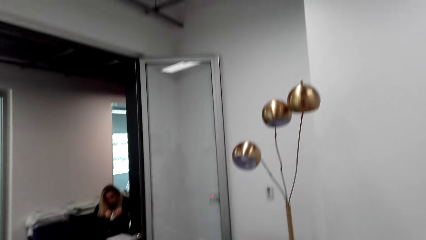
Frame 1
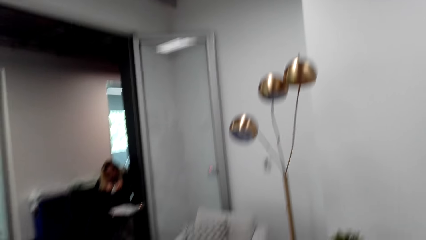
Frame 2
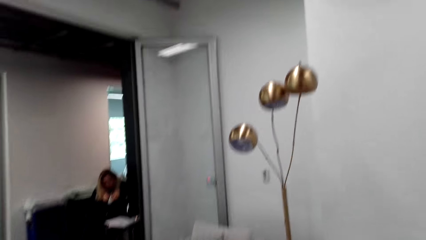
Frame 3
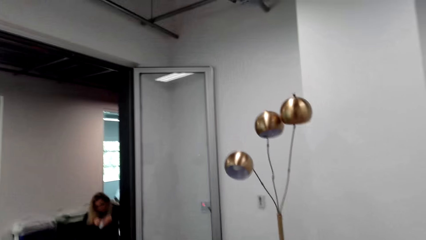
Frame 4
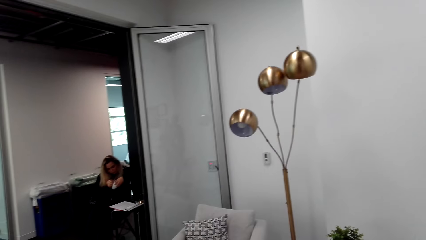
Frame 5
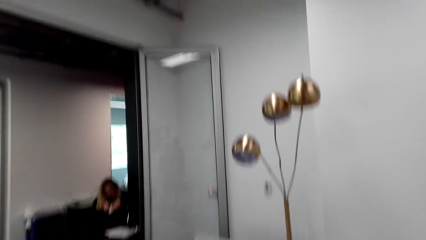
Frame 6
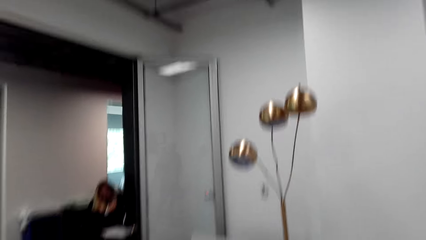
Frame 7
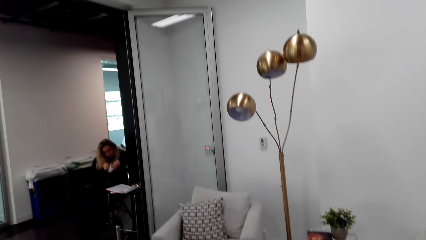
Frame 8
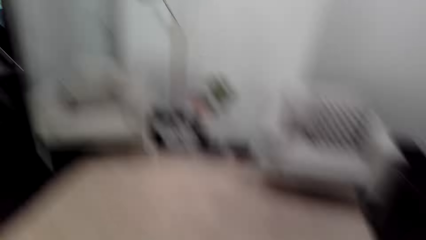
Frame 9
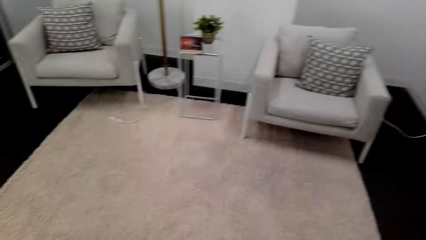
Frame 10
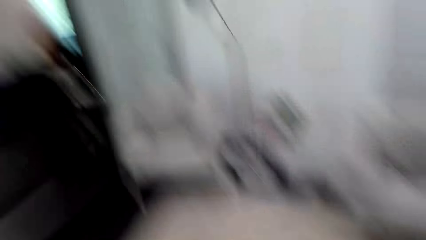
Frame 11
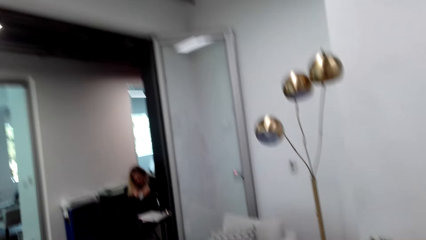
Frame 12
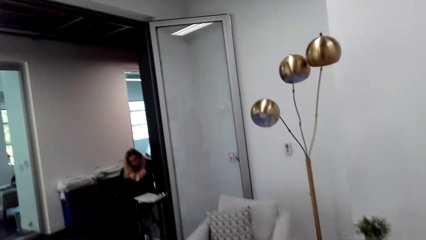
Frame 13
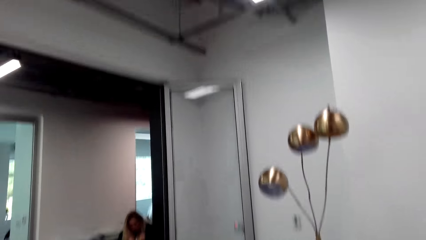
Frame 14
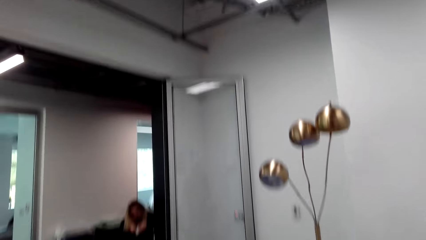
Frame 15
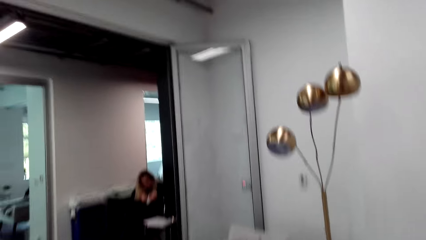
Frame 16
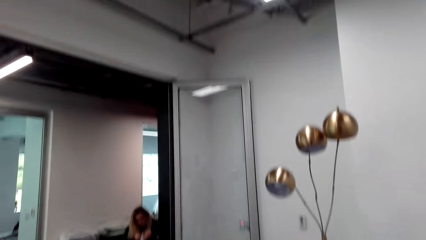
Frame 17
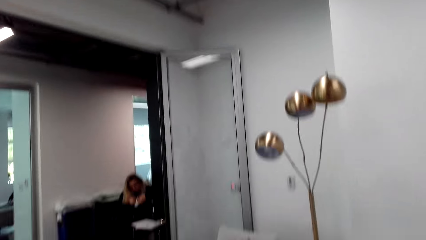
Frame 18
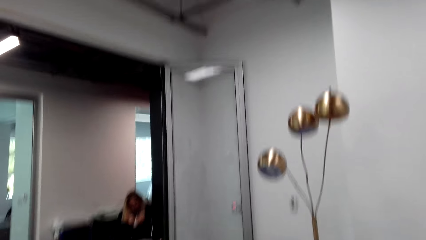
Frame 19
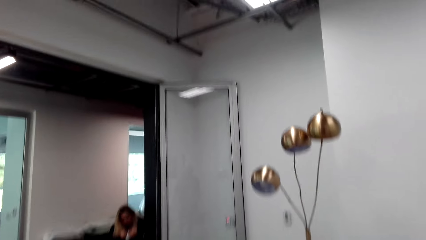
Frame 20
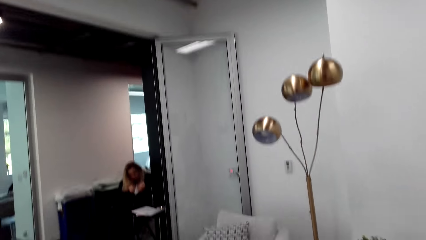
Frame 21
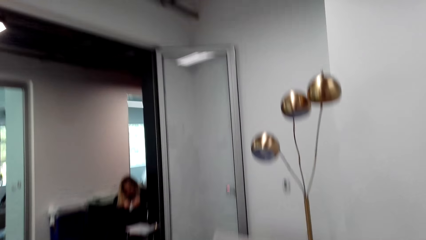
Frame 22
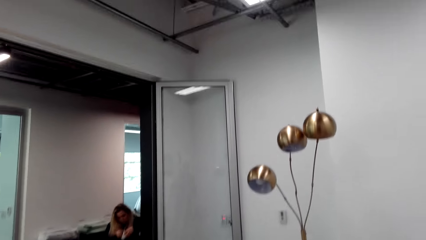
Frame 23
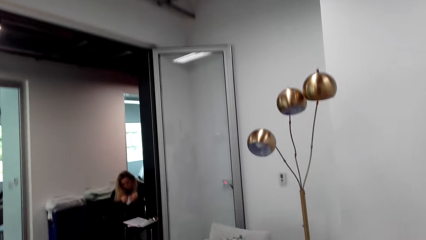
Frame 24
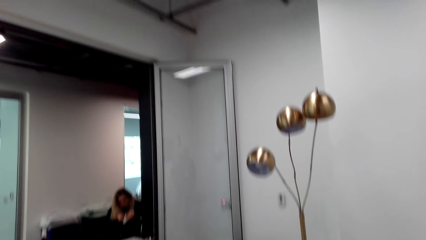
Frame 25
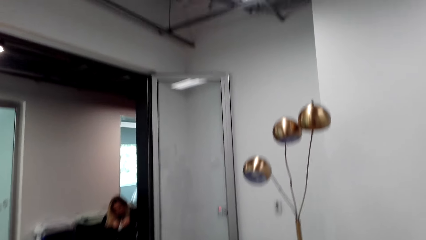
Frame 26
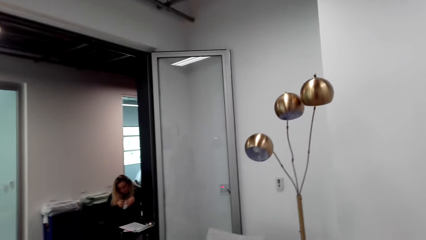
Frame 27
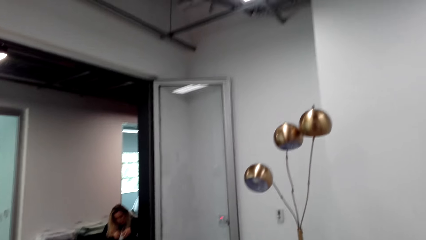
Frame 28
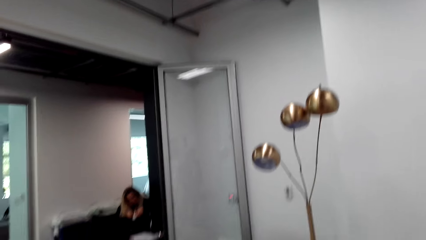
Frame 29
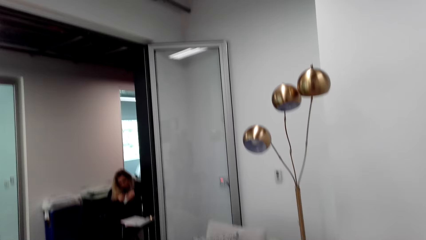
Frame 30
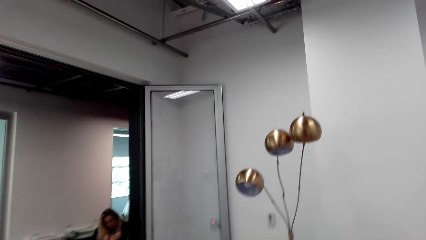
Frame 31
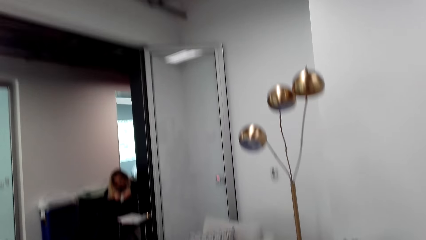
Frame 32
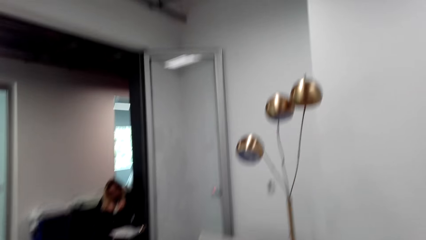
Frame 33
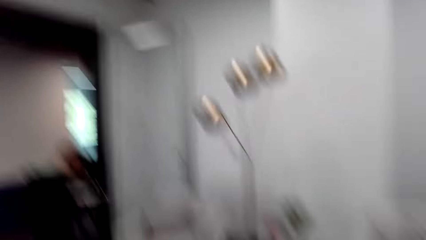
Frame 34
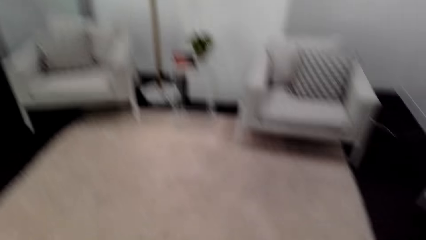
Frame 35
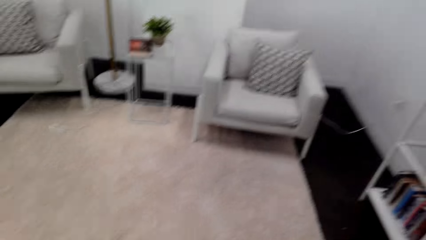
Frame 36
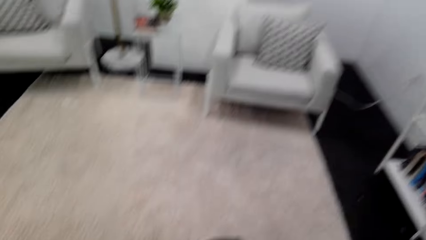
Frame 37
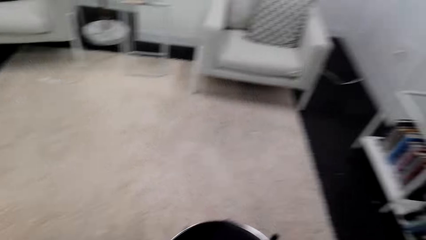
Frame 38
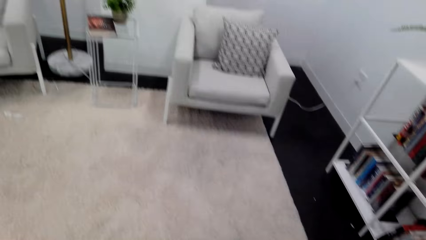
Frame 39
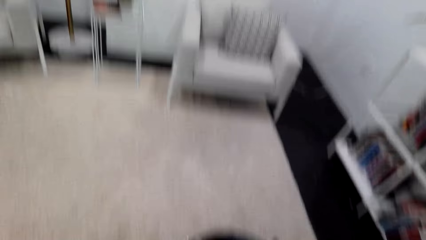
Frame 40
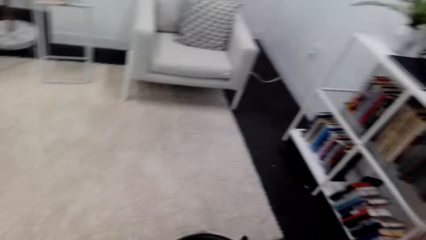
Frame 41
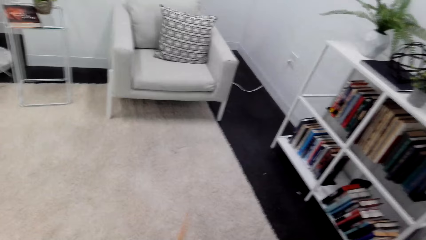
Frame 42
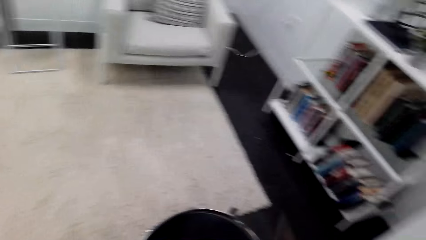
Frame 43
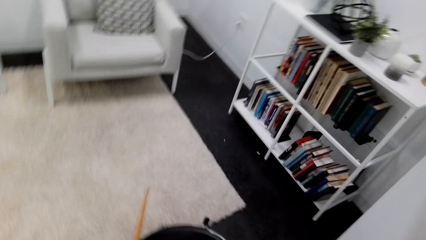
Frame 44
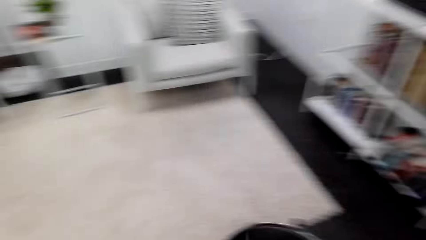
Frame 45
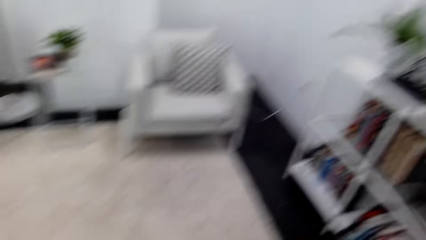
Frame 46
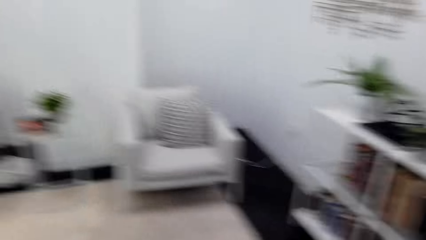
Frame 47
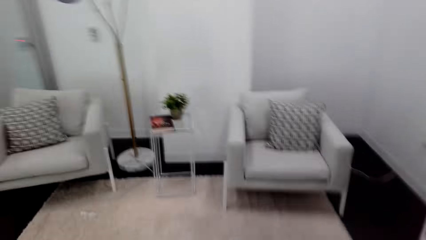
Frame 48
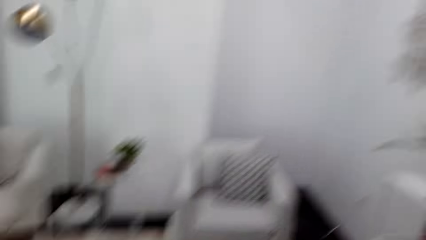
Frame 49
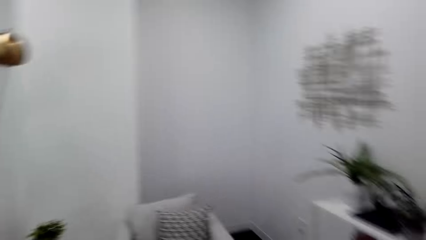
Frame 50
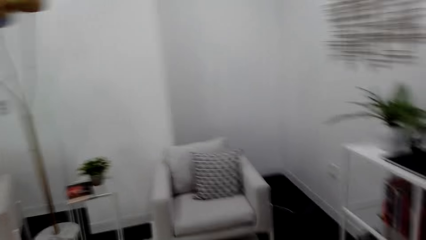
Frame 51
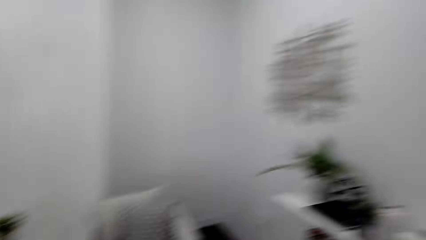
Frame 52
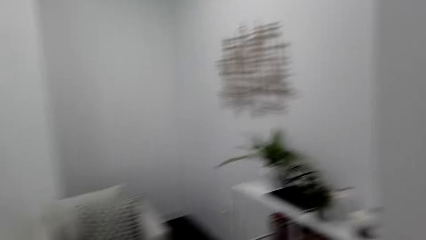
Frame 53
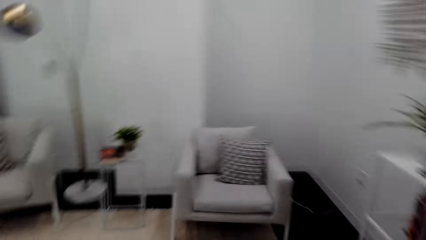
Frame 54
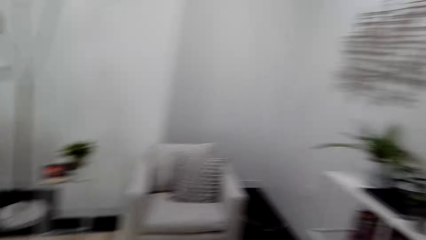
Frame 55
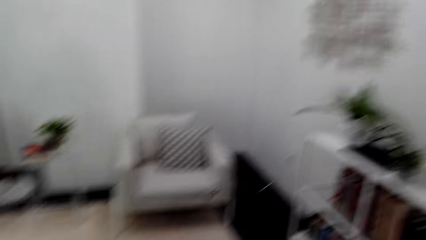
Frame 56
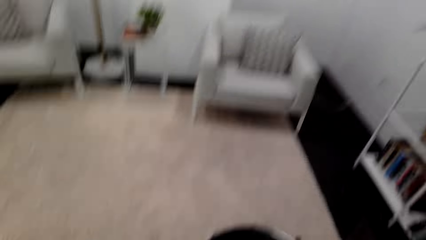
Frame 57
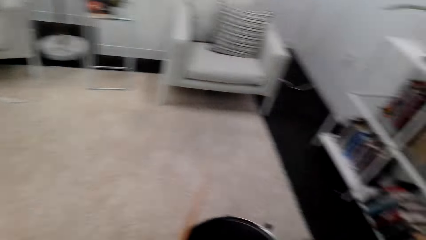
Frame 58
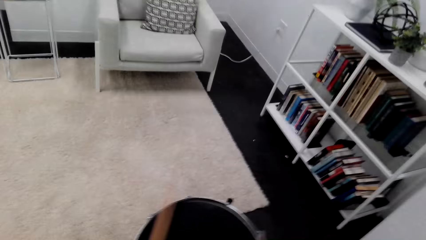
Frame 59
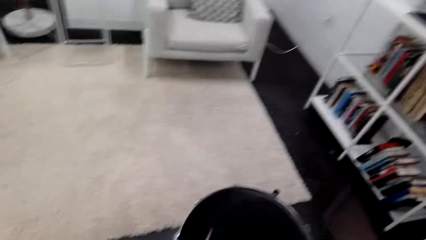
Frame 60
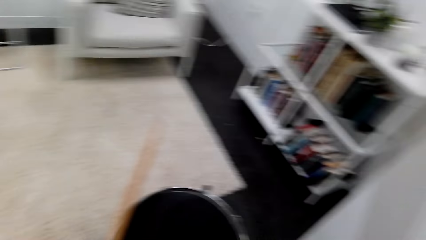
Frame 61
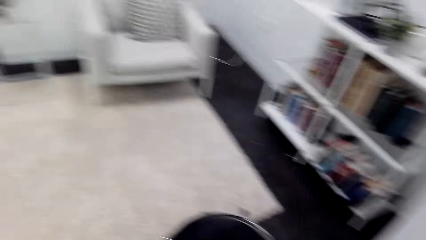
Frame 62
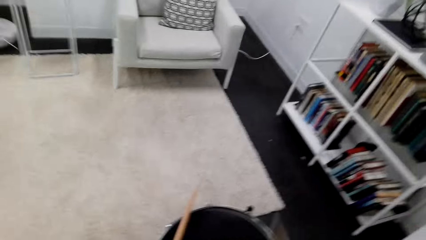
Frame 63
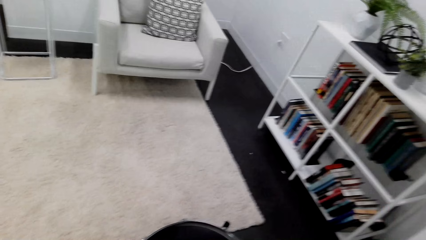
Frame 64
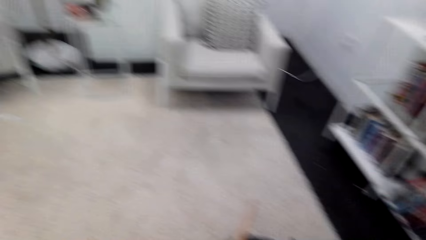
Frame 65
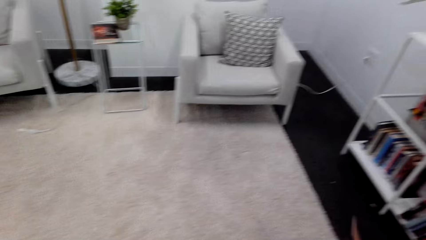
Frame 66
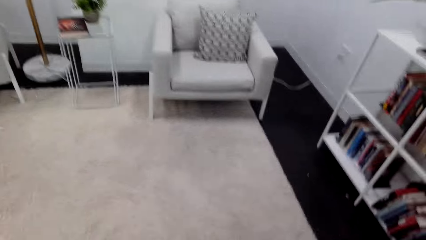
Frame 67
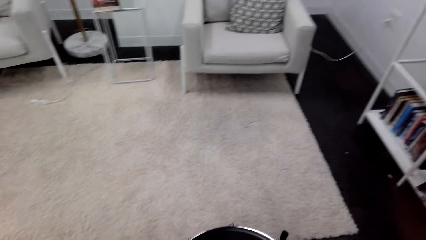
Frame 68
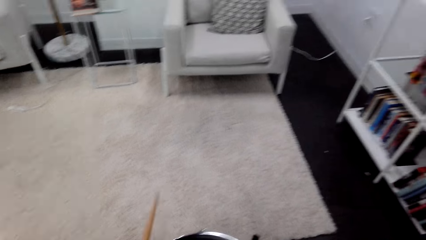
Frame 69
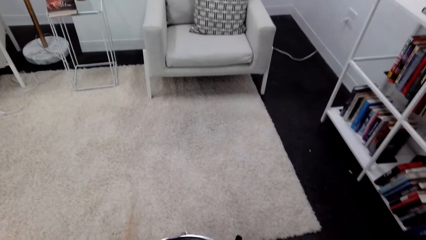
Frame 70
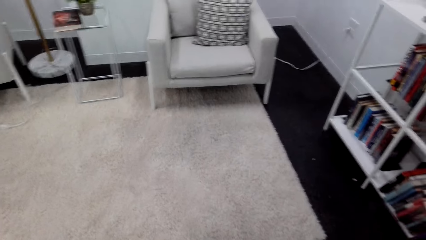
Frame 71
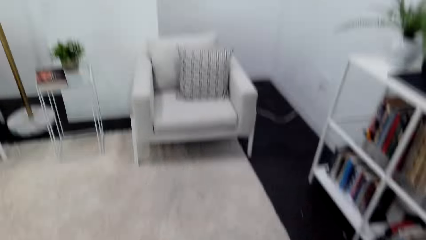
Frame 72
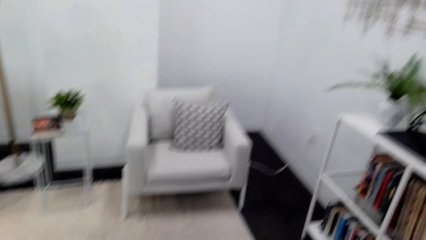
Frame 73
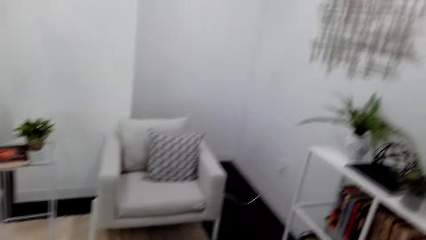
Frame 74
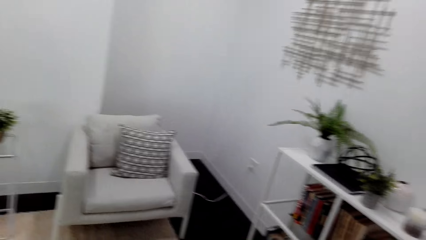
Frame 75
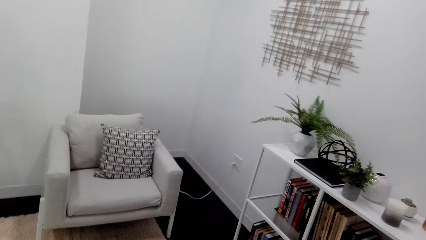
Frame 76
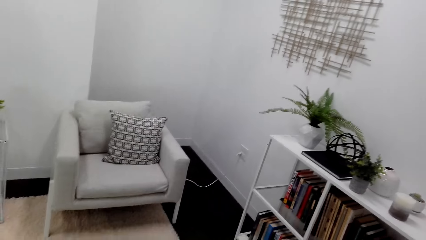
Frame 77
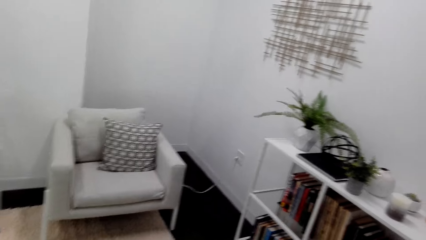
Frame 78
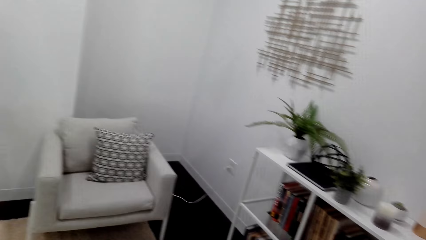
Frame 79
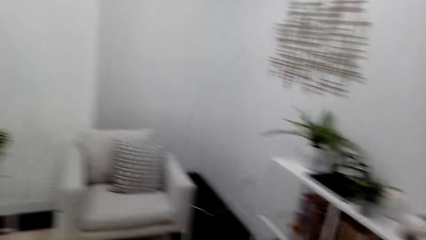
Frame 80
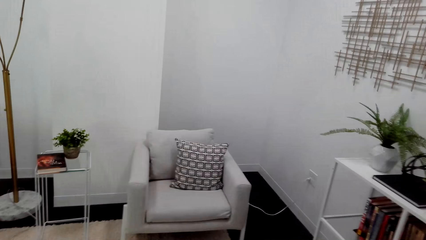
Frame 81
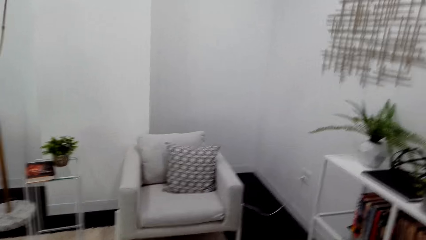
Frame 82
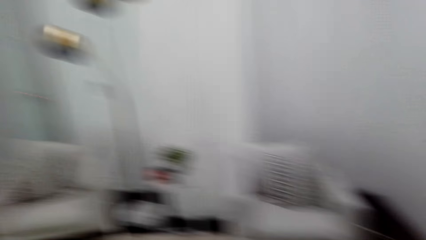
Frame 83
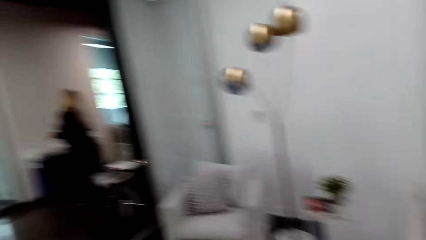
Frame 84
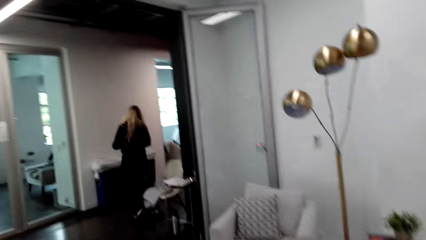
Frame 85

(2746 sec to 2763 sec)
The camera wearer beats the drum and looks around.
